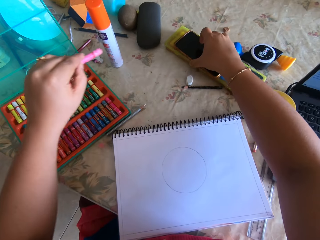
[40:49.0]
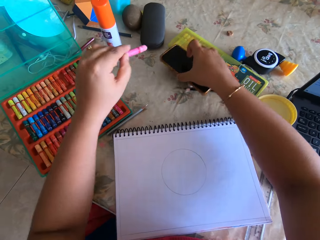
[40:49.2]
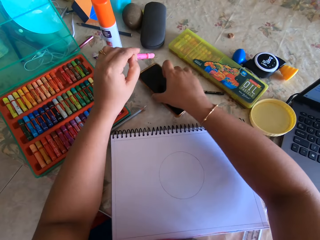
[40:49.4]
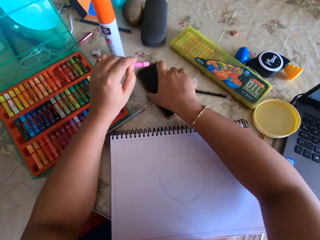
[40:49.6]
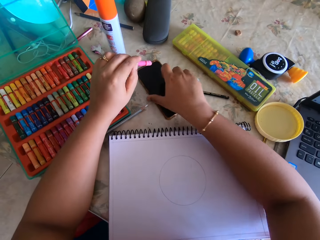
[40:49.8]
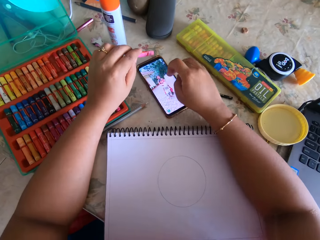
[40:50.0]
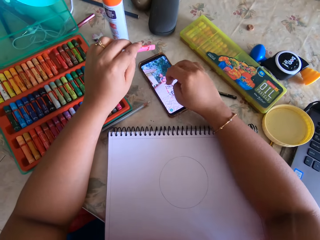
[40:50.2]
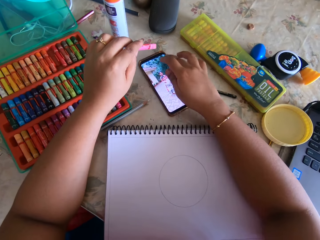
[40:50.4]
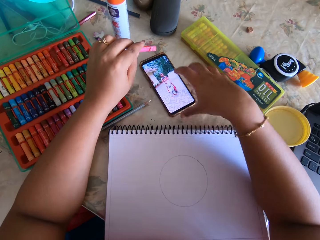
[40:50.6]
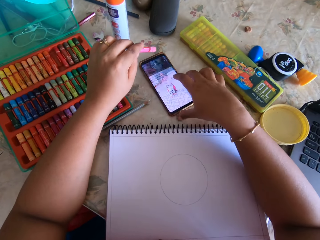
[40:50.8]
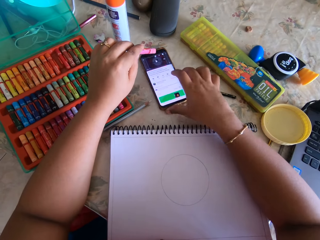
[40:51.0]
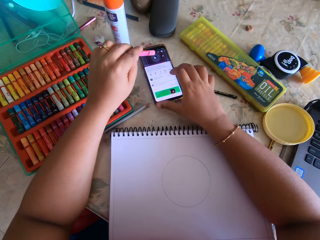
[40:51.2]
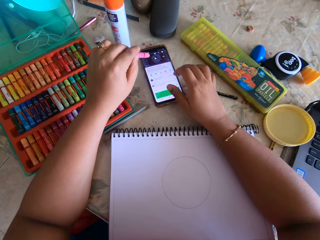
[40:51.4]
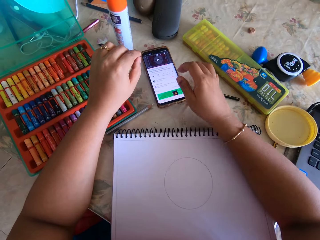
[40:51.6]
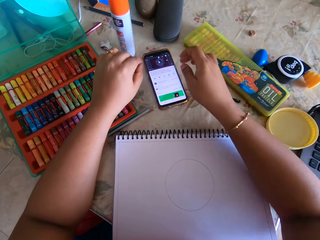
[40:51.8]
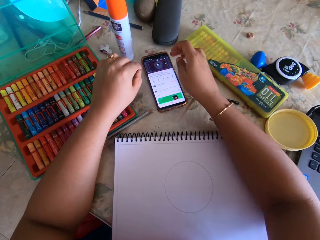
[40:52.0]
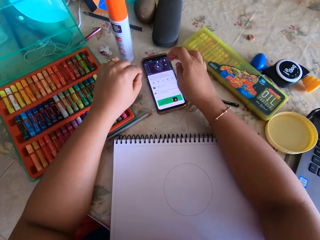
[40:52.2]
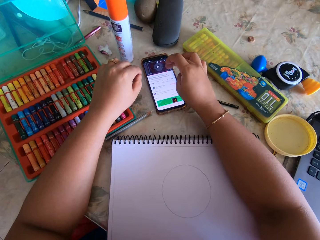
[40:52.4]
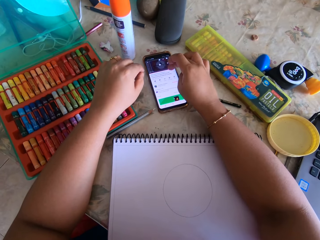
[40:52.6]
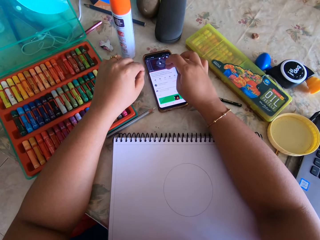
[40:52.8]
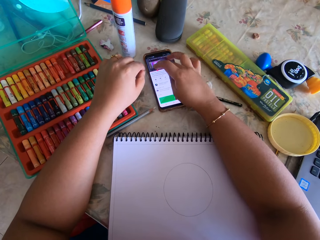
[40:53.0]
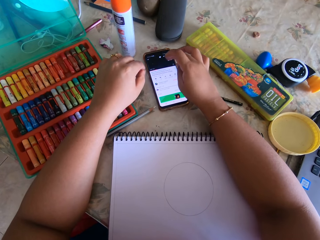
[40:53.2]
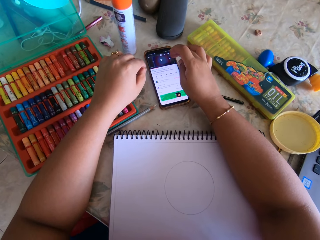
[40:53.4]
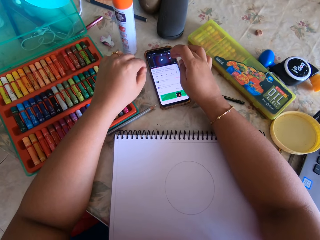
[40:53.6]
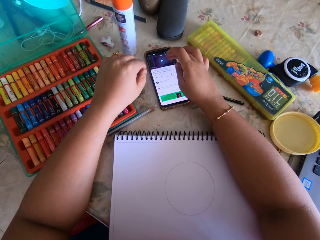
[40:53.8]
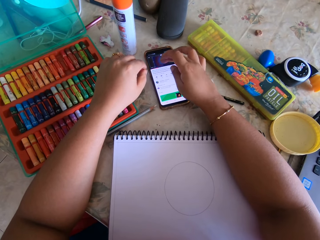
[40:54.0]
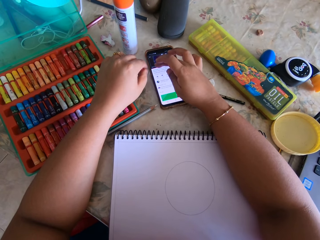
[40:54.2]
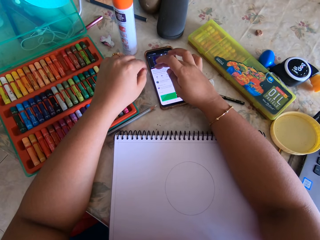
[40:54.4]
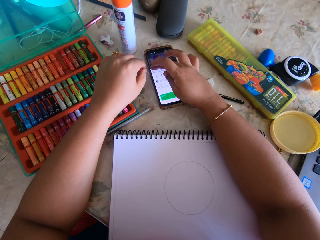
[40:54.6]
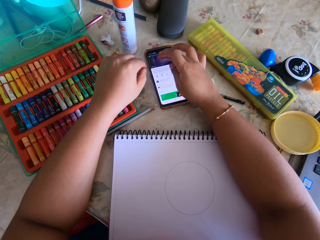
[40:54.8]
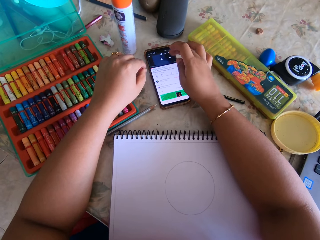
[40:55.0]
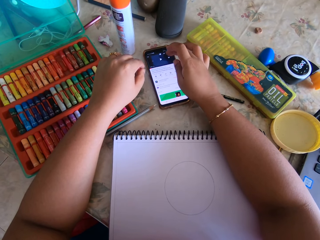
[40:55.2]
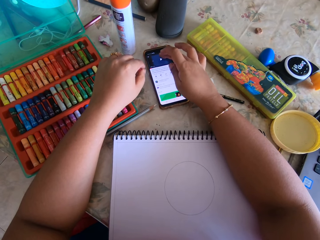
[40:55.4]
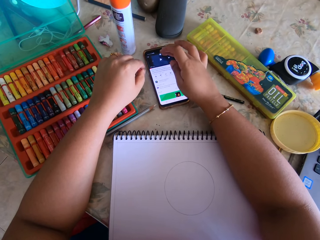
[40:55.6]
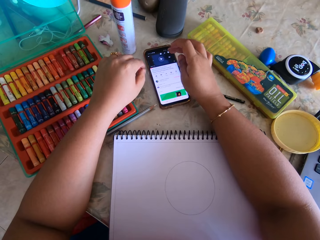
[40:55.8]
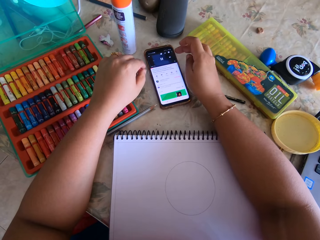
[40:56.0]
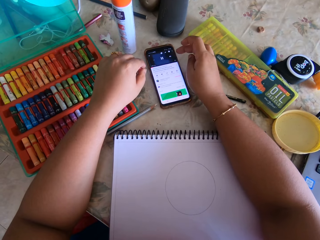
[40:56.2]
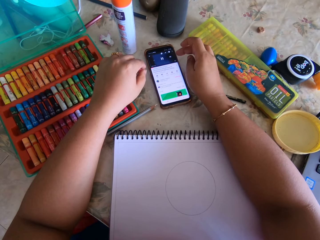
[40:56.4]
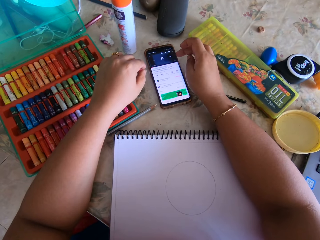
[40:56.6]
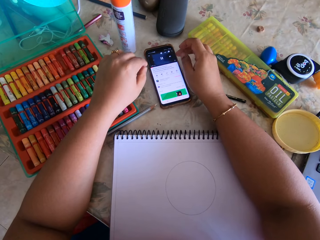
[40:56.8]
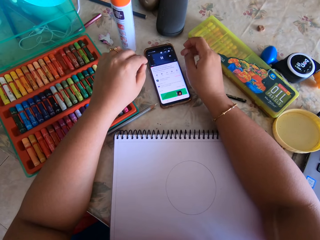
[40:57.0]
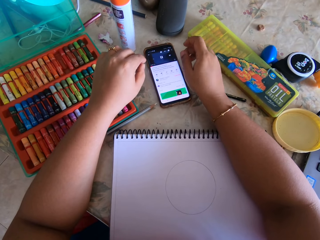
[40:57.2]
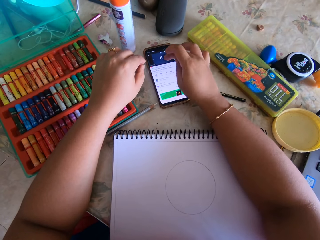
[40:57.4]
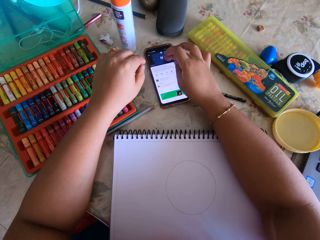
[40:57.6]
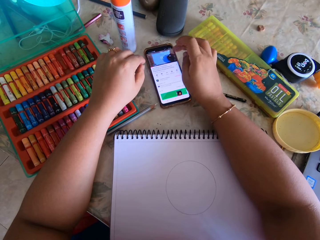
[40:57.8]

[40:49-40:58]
The camera wearer takes their phone and turns on the video. They put the phone on the table and use the phone.

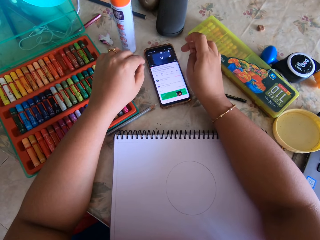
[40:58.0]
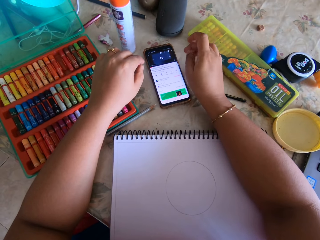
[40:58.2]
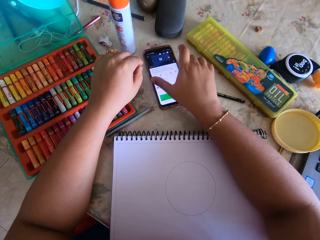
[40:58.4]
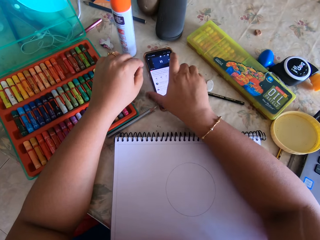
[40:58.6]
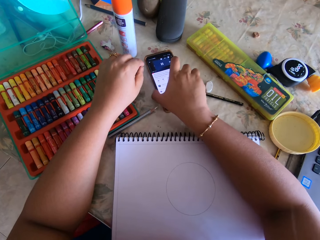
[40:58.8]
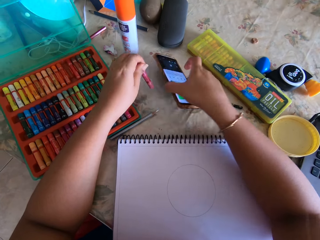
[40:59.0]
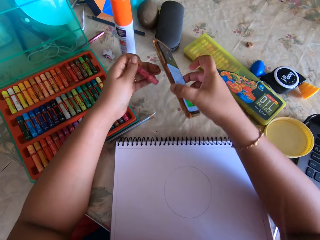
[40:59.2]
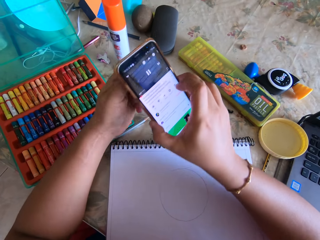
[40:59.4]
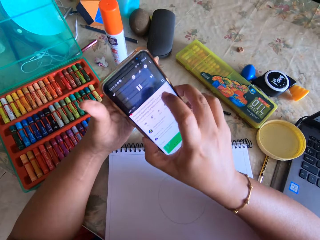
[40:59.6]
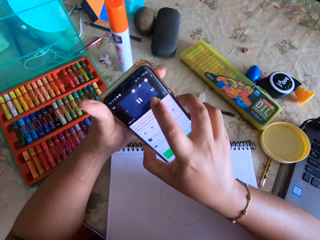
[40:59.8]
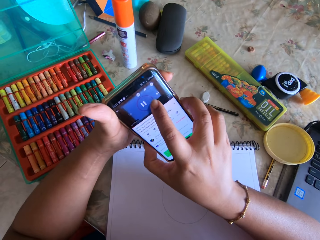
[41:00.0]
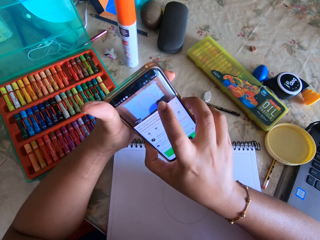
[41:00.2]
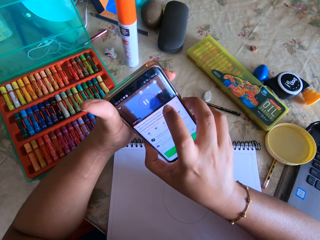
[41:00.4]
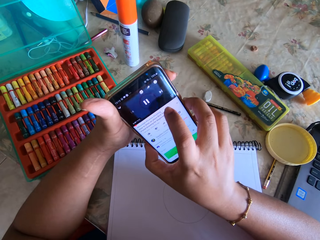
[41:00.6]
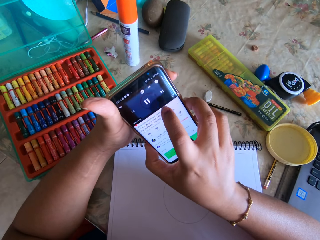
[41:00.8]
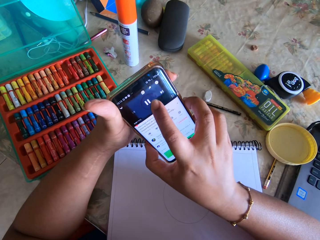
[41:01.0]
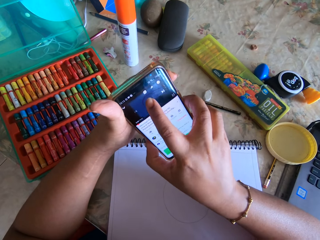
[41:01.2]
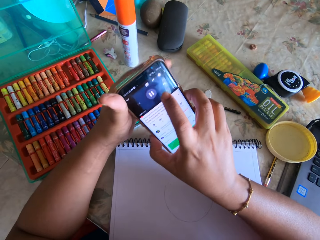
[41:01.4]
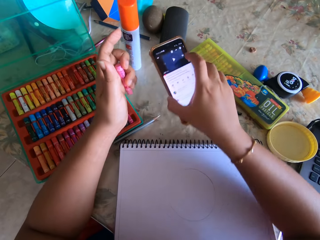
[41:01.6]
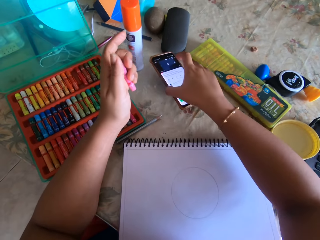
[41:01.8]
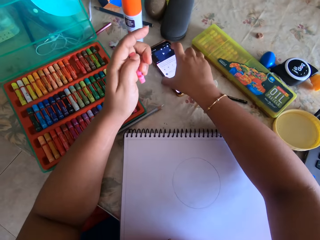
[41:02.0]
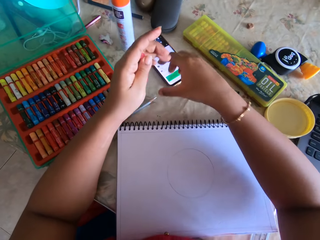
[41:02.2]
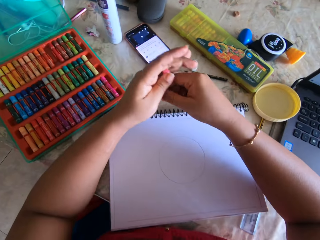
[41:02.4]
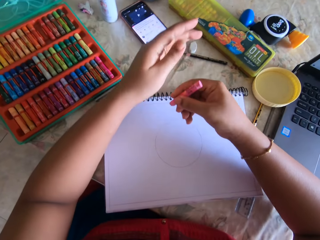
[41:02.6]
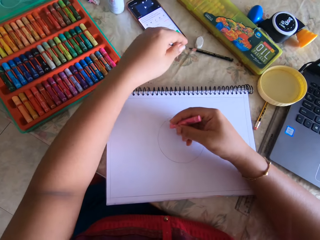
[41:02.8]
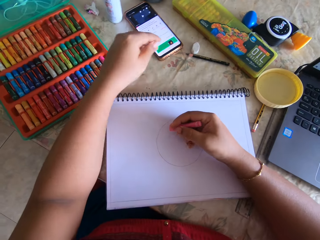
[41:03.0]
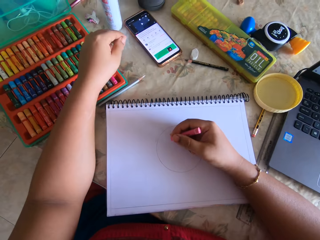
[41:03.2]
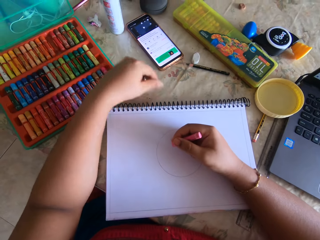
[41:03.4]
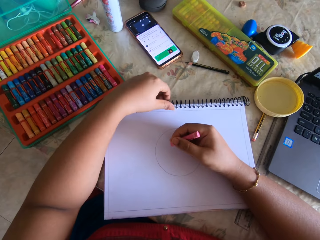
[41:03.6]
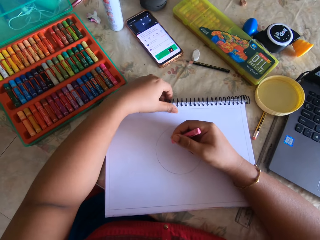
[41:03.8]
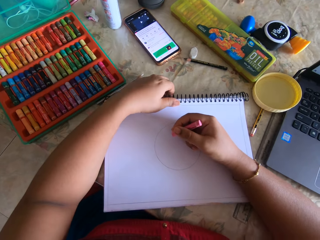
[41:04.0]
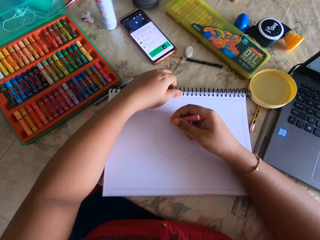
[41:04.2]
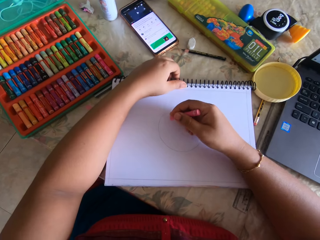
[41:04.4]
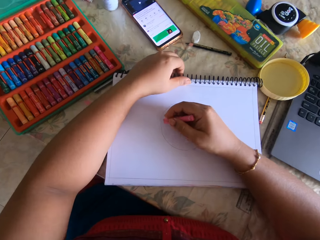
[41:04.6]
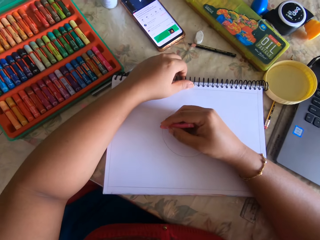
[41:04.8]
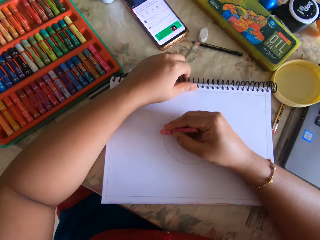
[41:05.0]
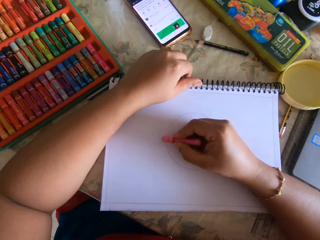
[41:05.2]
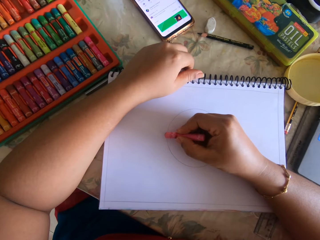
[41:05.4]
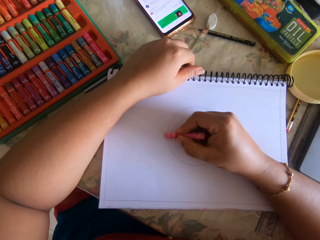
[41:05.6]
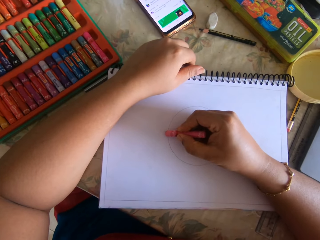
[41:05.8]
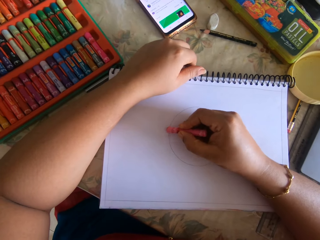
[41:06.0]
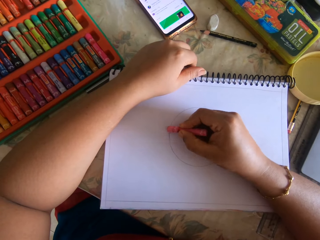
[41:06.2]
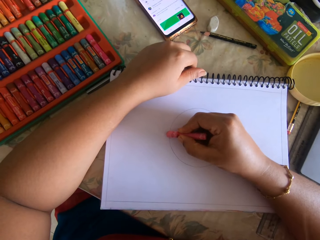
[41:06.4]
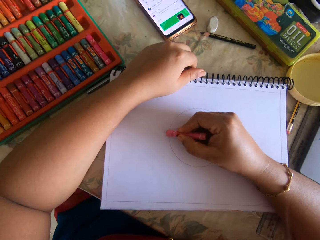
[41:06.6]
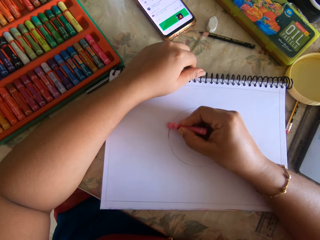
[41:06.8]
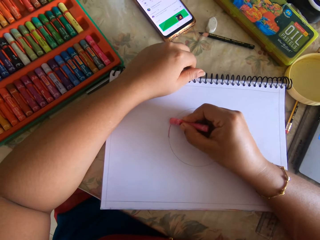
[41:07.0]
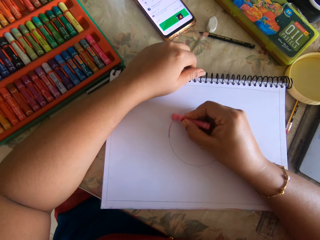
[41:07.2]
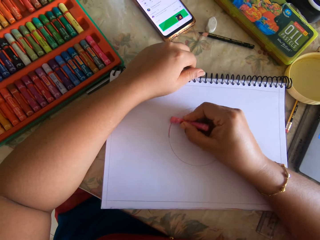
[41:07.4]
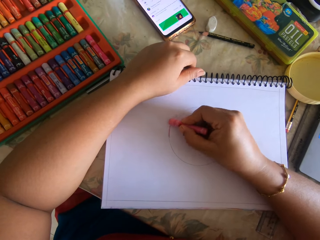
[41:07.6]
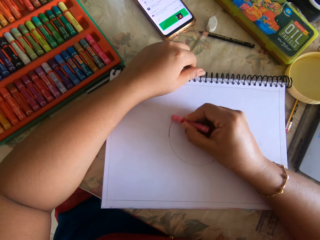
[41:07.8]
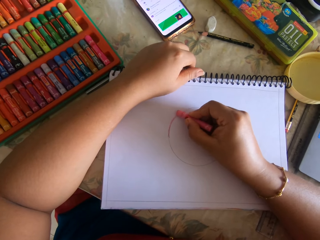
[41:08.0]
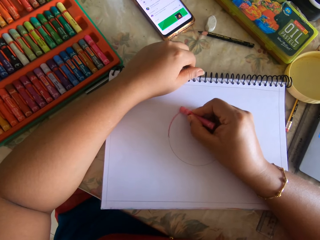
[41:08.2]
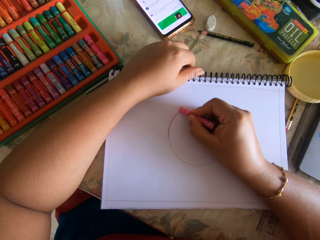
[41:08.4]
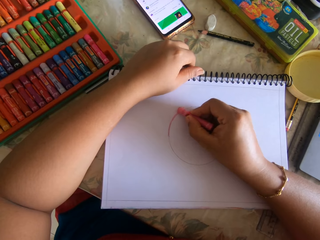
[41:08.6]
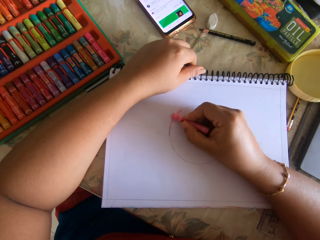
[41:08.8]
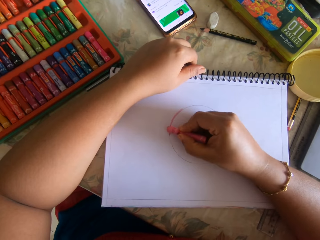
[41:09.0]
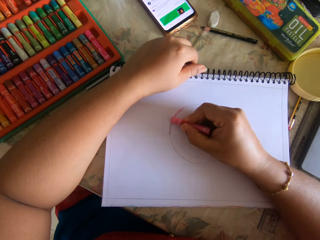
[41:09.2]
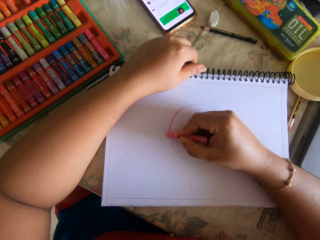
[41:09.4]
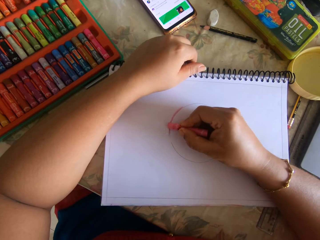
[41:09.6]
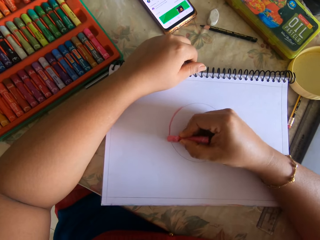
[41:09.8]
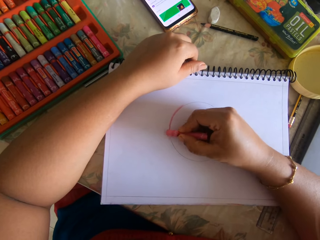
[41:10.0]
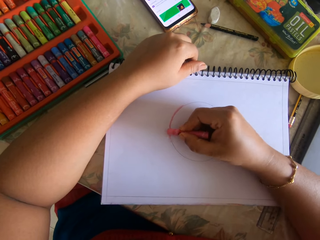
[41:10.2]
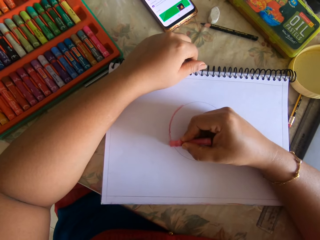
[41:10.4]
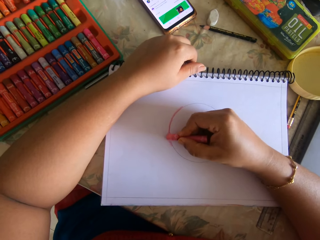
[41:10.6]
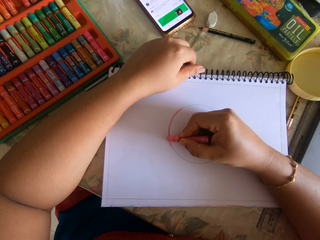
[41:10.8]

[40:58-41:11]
The camera wearer picks up a phone. They pause the video, use the phone, and put the phone on the table. They color with a crayon.
